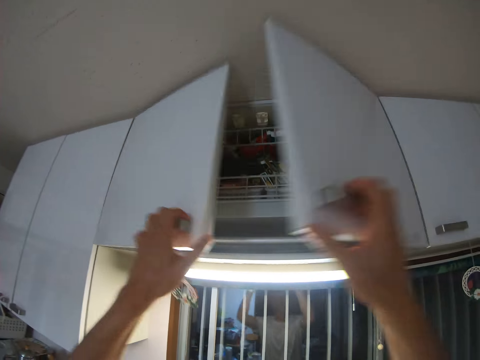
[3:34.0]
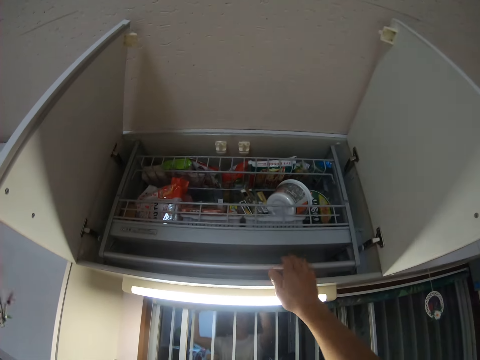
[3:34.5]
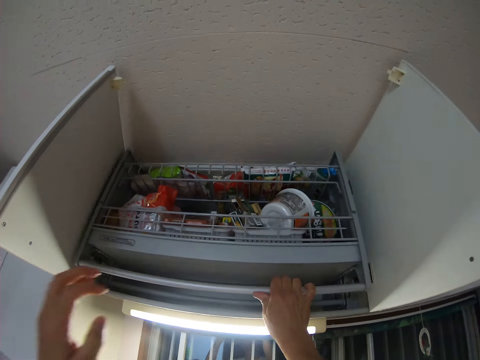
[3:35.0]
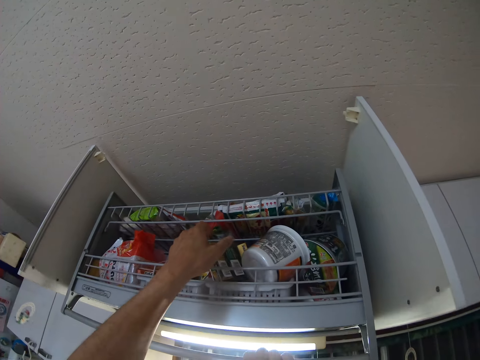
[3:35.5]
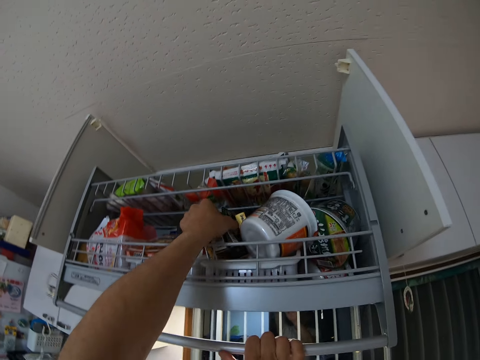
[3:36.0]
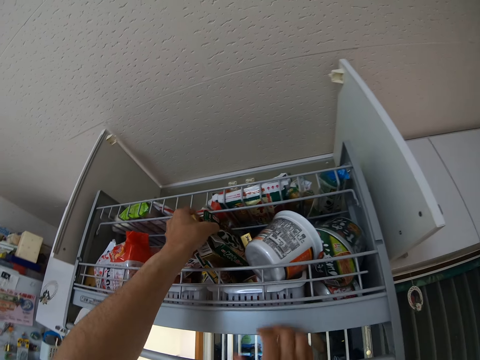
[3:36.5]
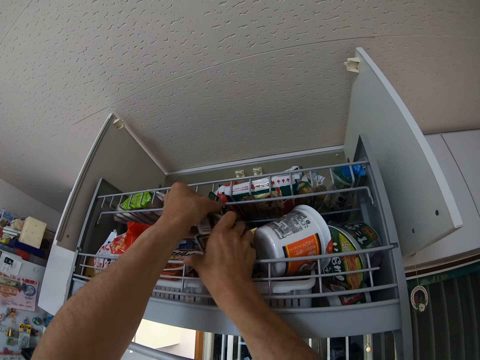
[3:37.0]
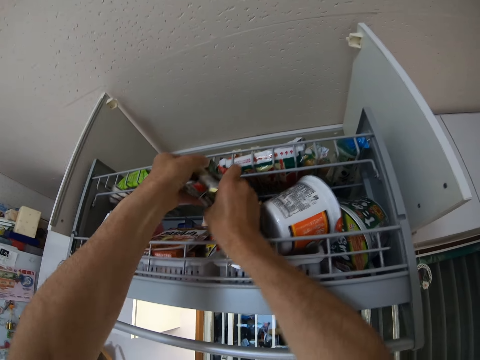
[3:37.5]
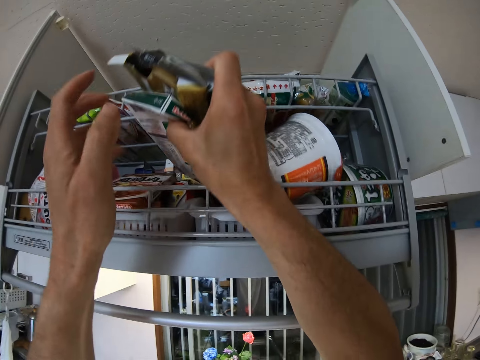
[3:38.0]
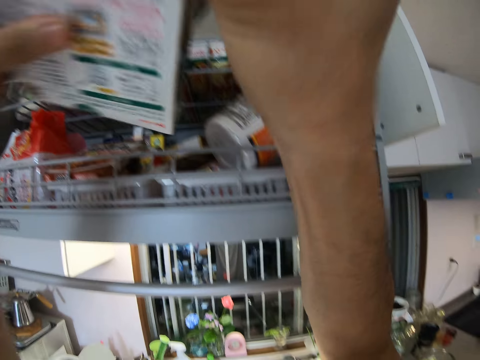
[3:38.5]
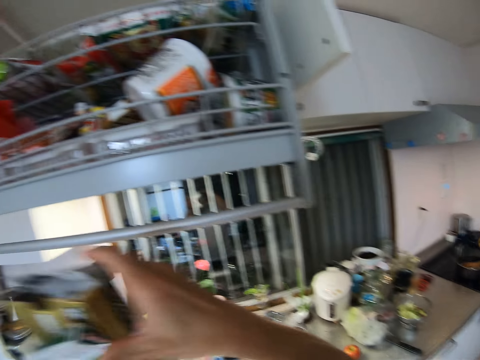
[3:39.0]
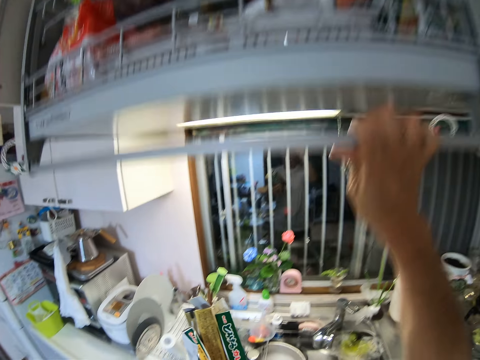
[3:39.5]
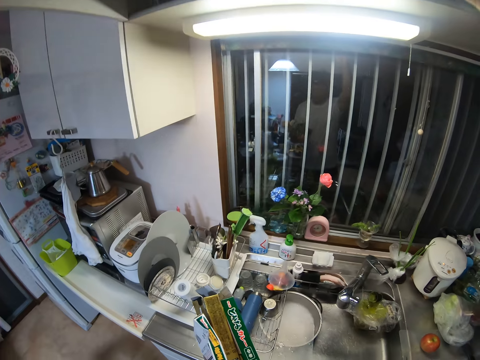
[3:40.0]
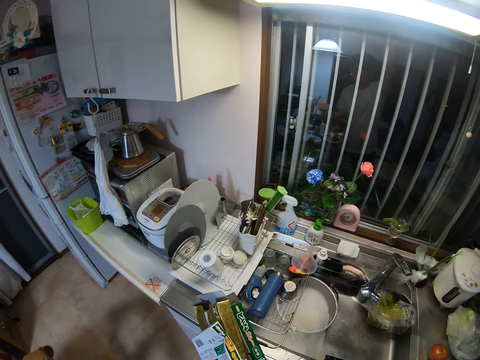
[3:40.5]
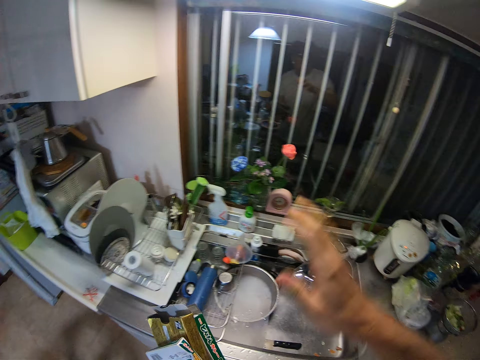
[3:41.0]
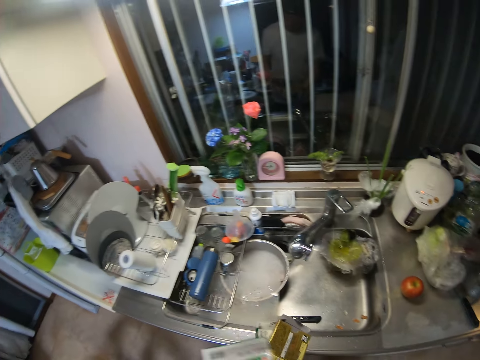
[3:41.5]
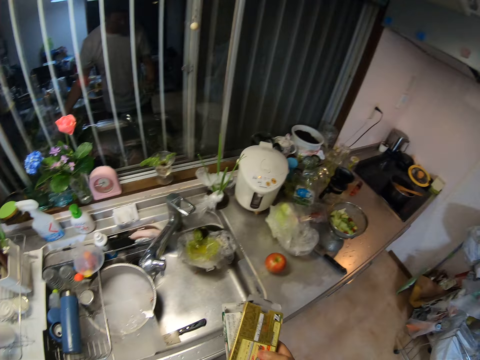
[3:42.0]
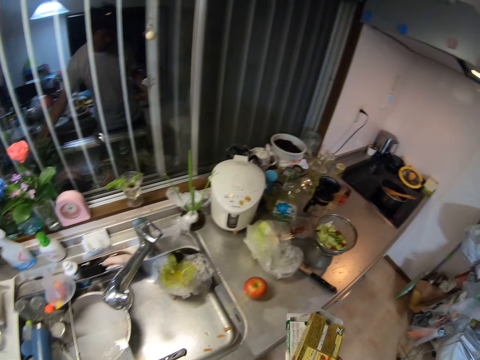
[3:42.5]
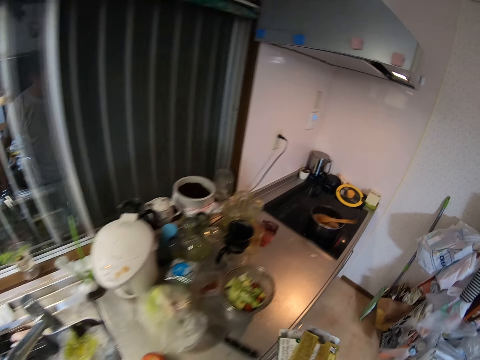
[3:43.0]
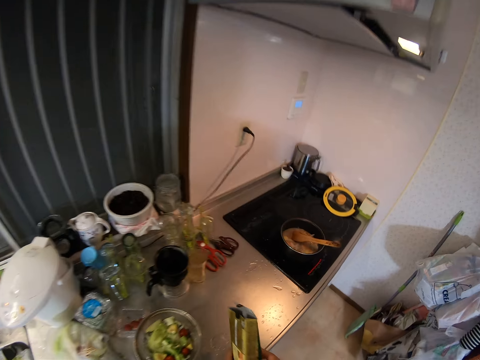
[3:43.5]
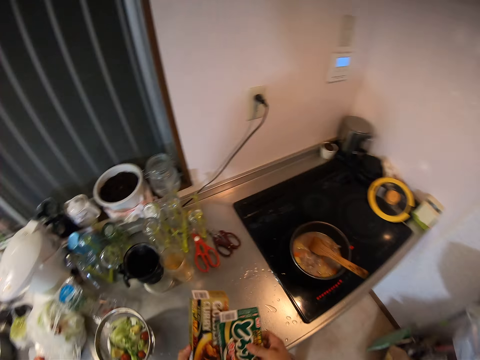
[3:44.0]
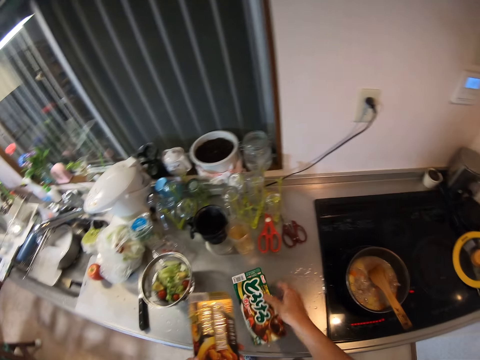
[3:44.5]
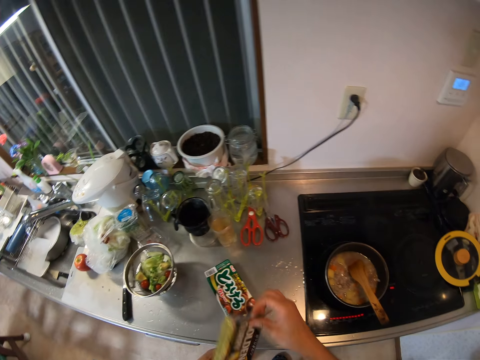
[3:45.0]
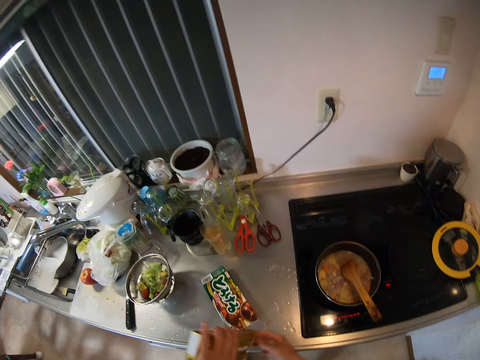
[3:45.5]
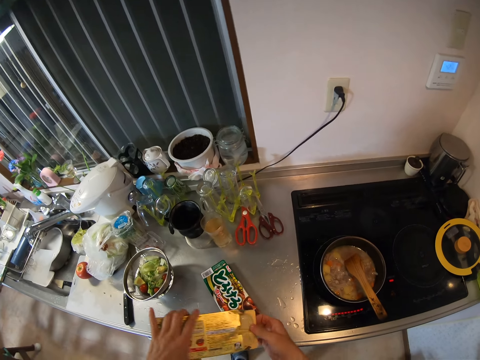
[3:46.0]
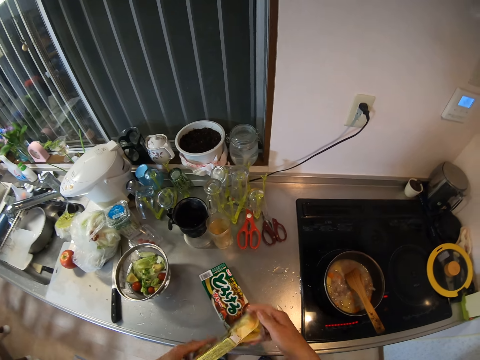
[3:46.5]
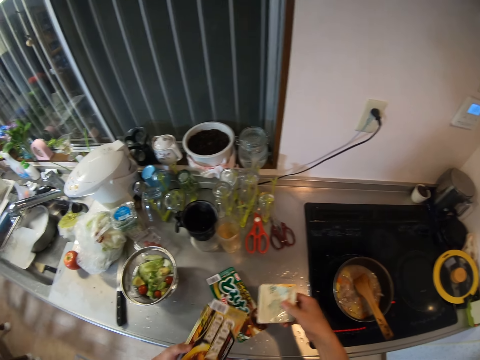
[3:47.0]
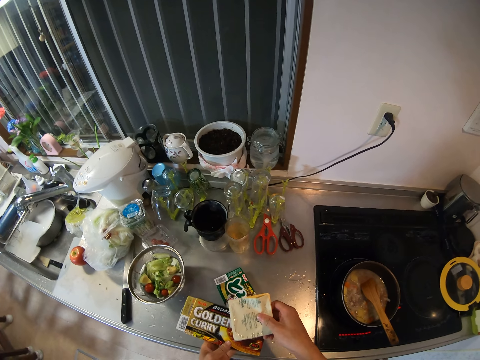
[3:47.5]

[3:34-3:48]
The camera wearer opens the doors of a top cabinet with both her hands. She pulls out the rack from the cabinet with her right hand. She takes out some packets of golden curry bricks from the rack with both her hands. She pushes the rack into the cabinet with her right hand. She walks around the kitchen. She places the golden curry bricks on the table. She opens the box. She takes out a packaged cube from the packet with her right hand.

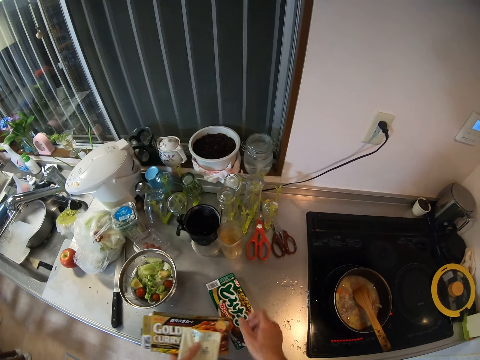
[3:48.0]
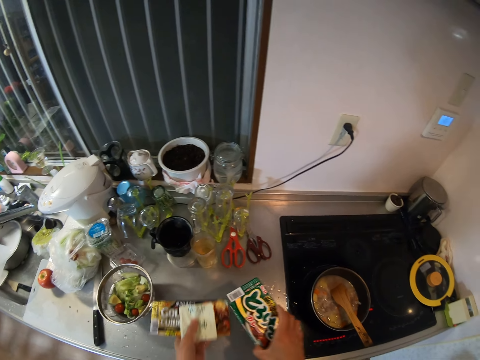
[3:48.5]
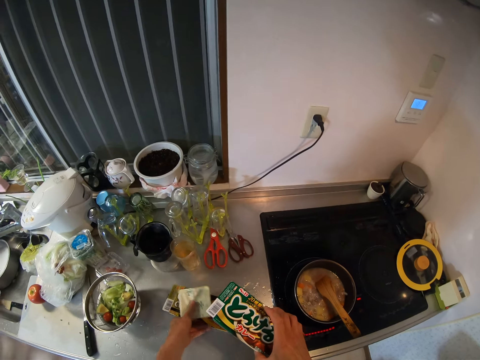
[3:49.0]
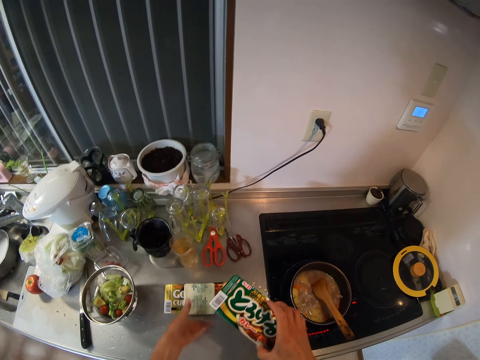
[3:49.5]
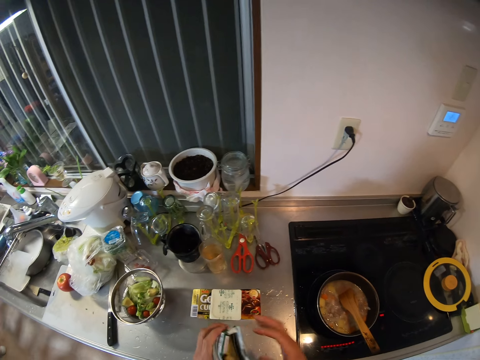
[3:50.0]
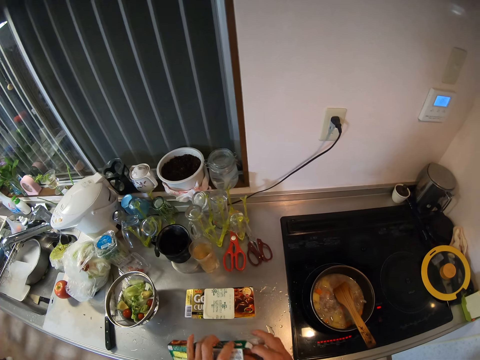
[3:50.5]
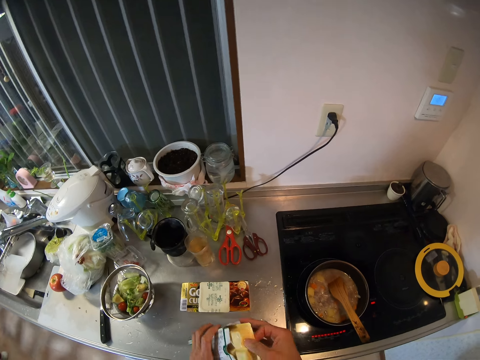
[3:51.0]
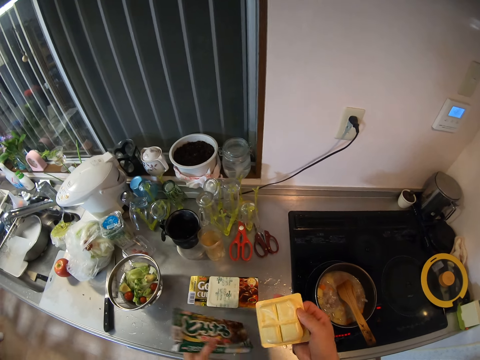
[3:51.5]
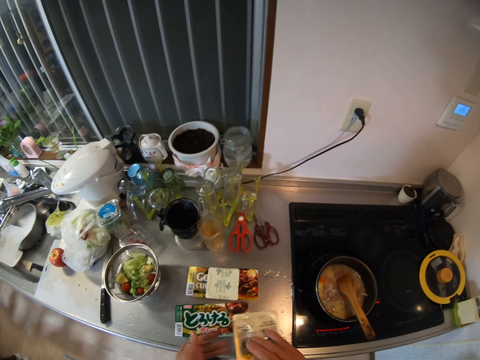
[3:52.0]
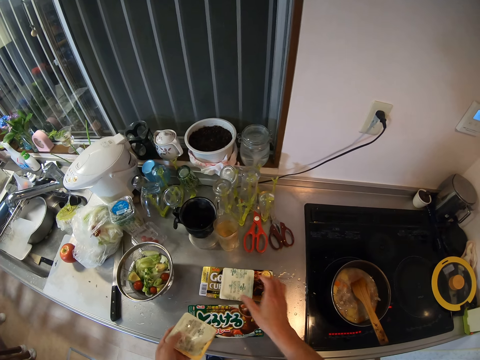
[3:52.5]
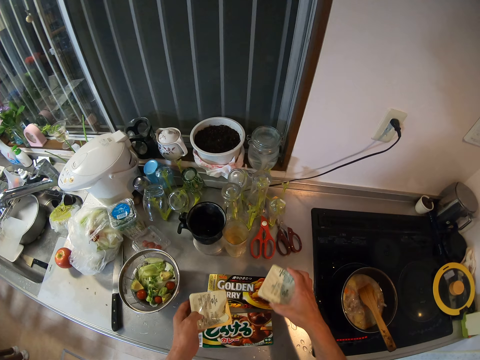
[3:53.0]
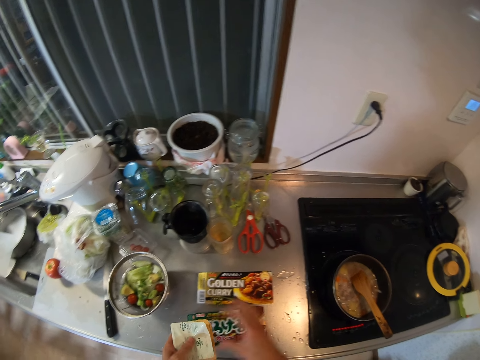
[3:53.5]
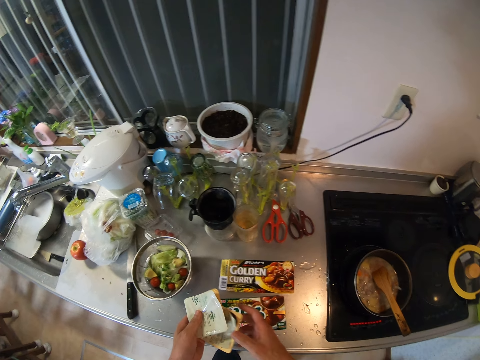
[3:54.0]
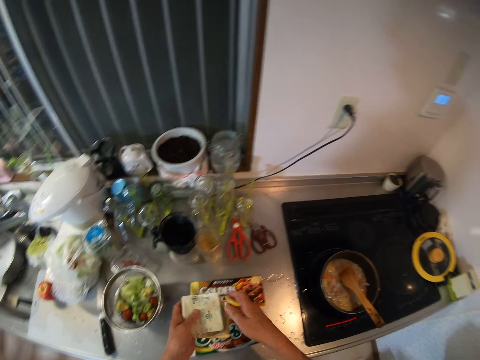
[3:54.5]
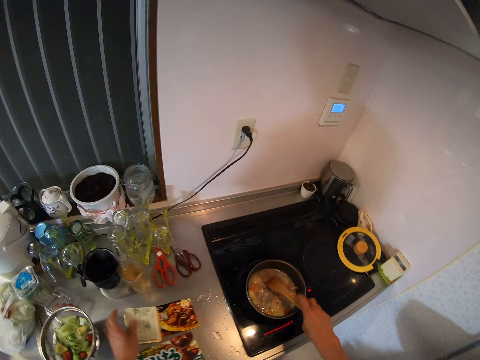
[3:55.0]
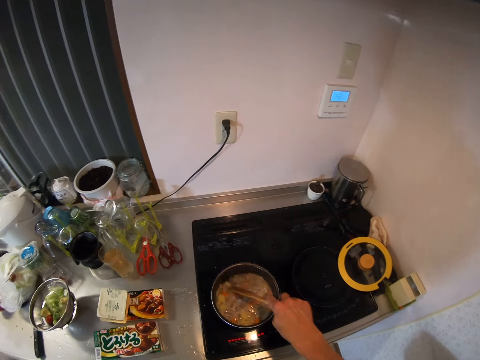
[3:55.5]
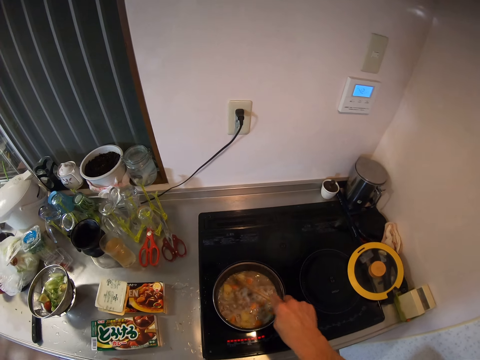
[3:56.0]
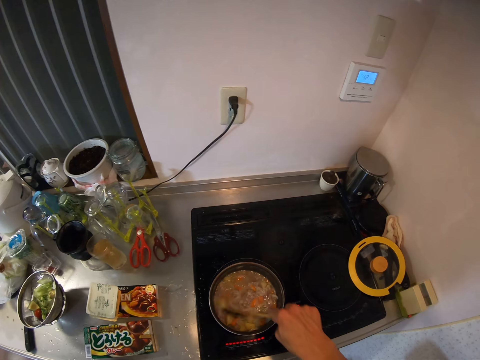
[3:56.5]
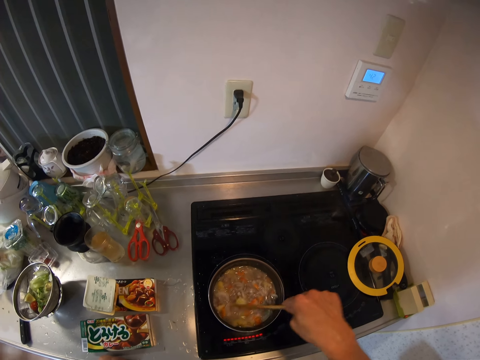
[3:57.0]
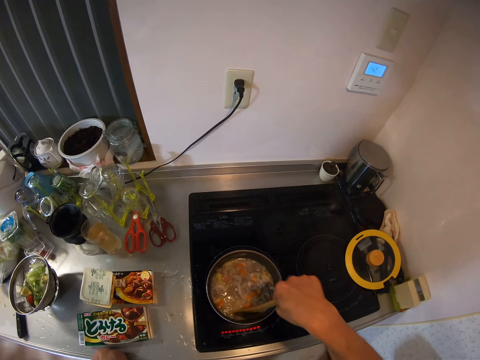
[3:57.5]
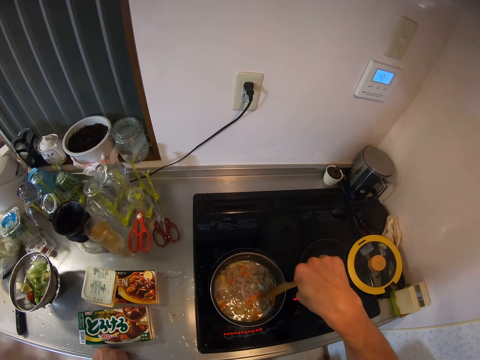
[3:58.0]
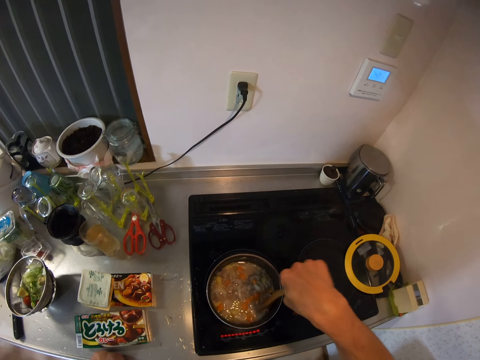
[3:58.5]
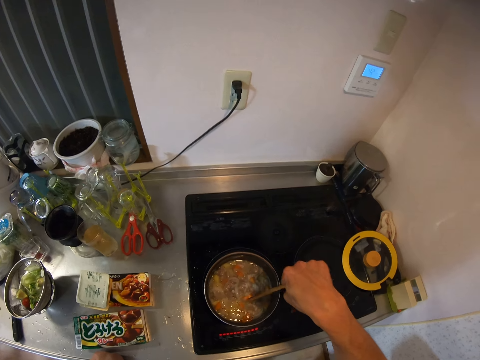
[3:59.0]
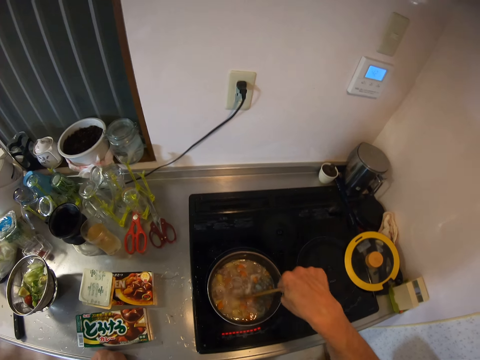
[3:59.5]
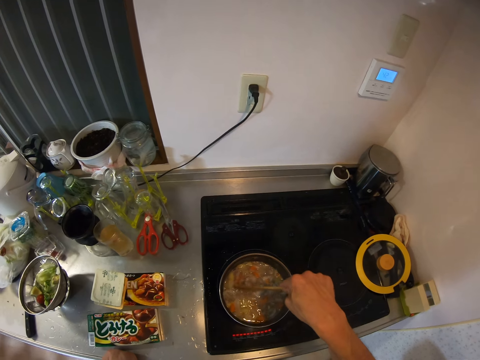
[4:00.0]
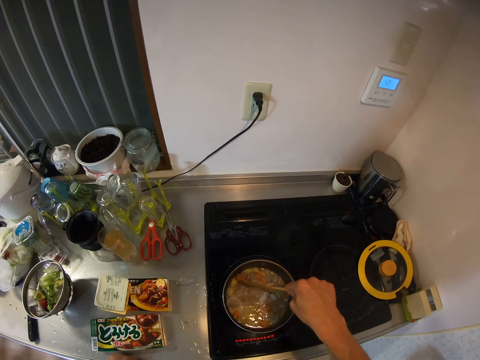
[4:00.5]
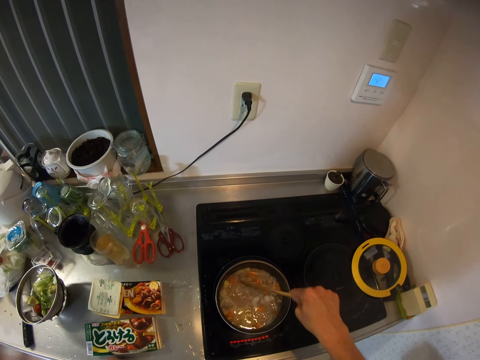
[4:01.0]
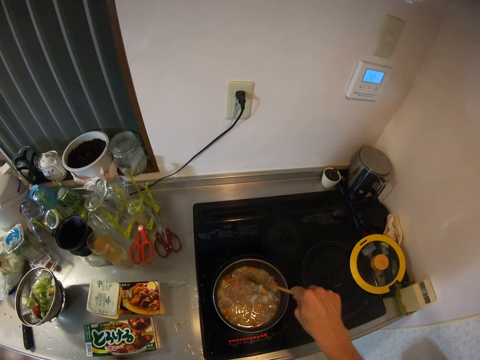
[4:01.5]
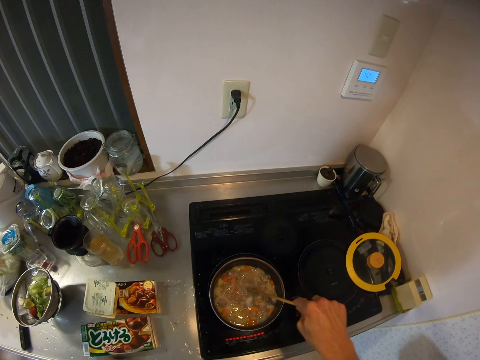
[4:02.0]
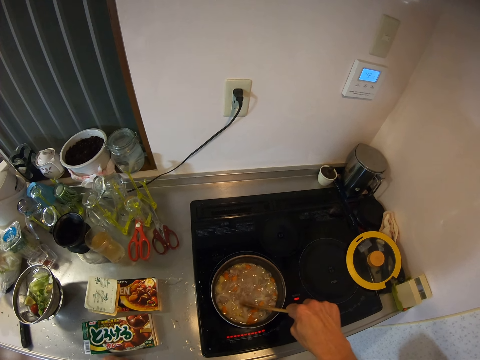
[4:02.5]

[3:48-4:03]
The camera wearer picks up the packet from the table with her right hand. She places the packet in her left hand on the table. She holds the box. She takes out a packaged cube from the packet with her right hand. She places the packet on the table. She picks up the packaged cube from the table with her right hand. She puts the two packaged cubes together. She checks the golden curry bricks. She places the packaged cubes on the table. She holds the wooden spatula spoon. She stirs the food in the frying pan with the spoon in her right hand.
